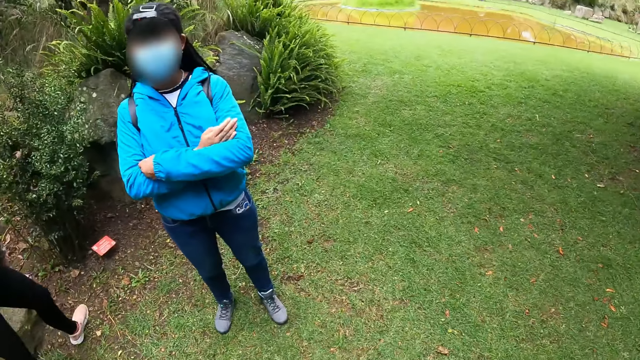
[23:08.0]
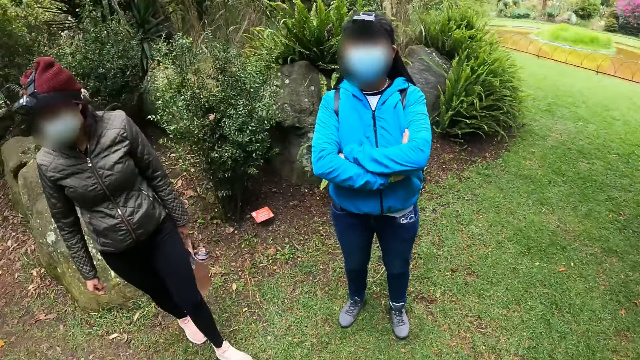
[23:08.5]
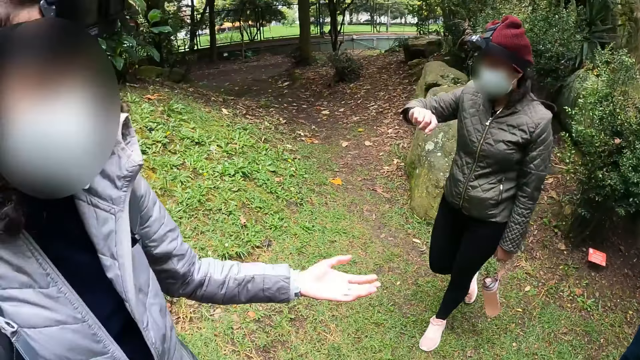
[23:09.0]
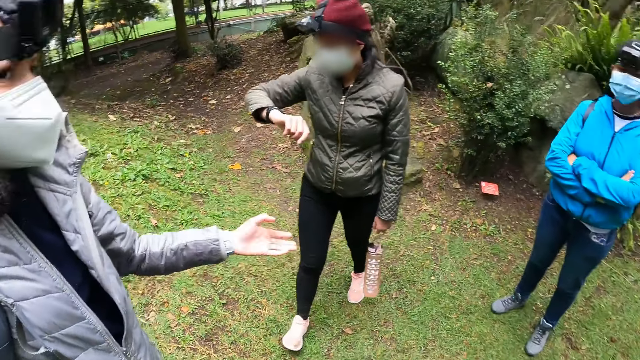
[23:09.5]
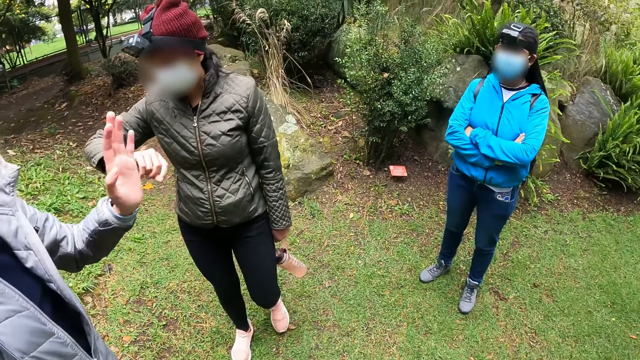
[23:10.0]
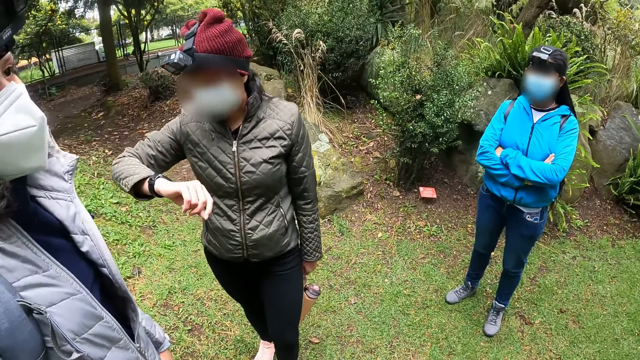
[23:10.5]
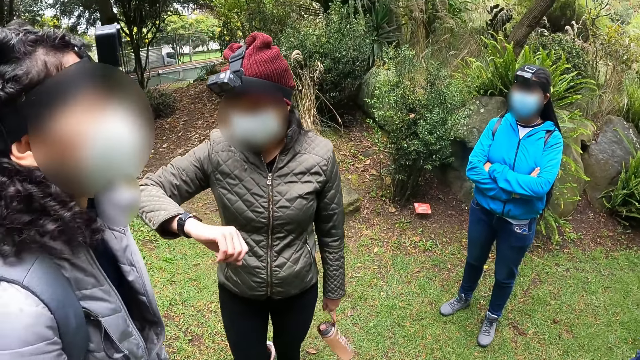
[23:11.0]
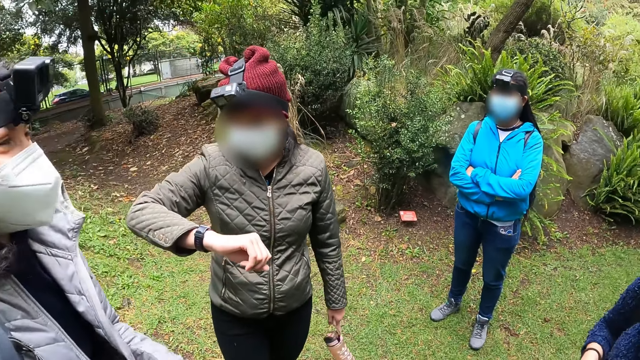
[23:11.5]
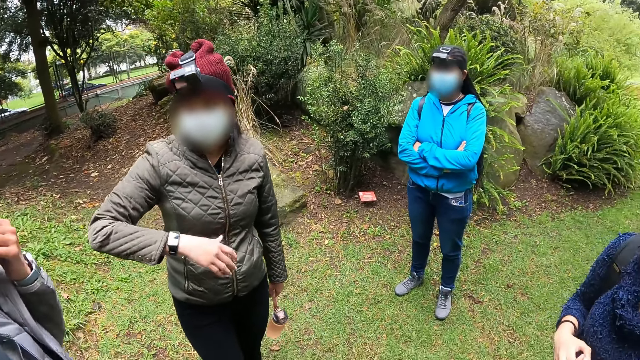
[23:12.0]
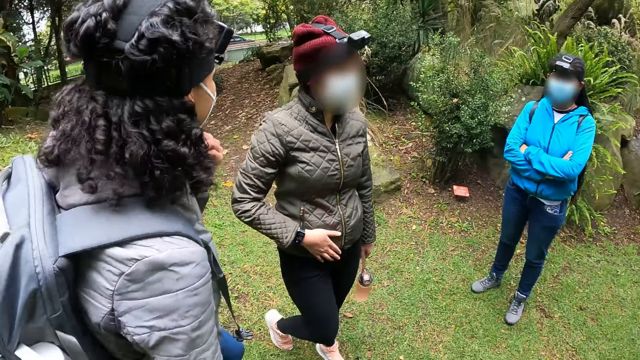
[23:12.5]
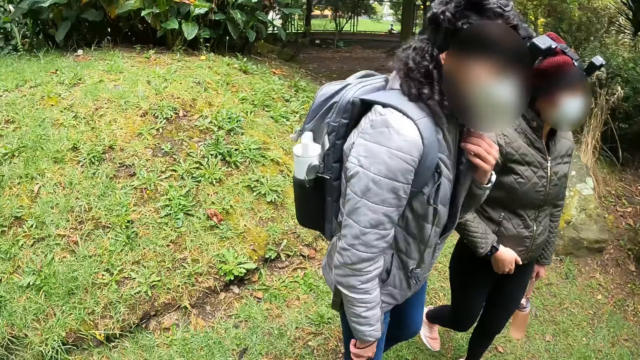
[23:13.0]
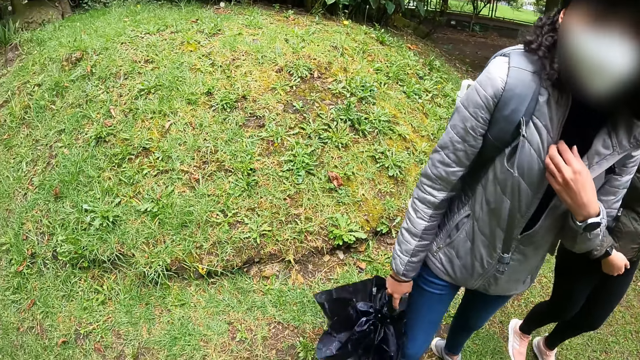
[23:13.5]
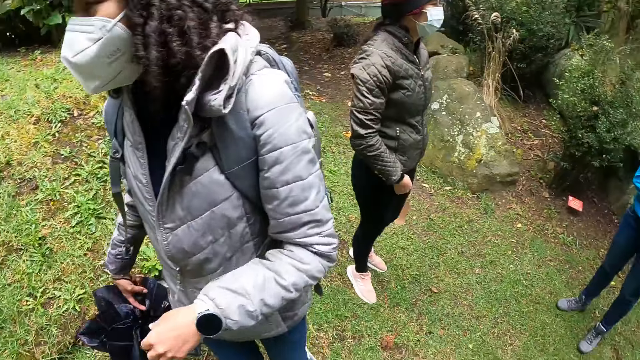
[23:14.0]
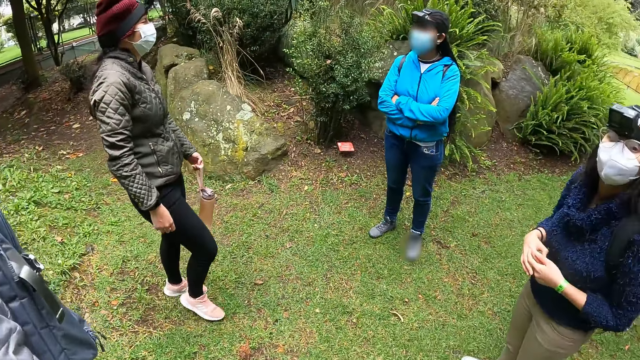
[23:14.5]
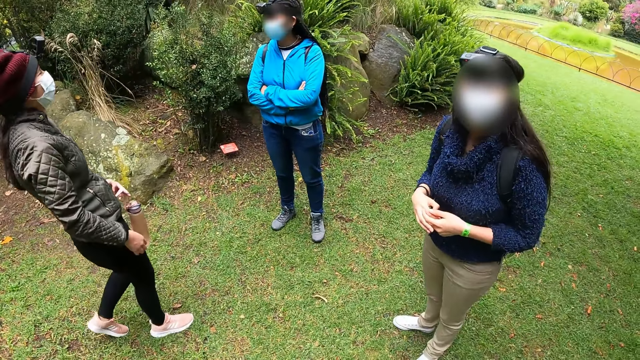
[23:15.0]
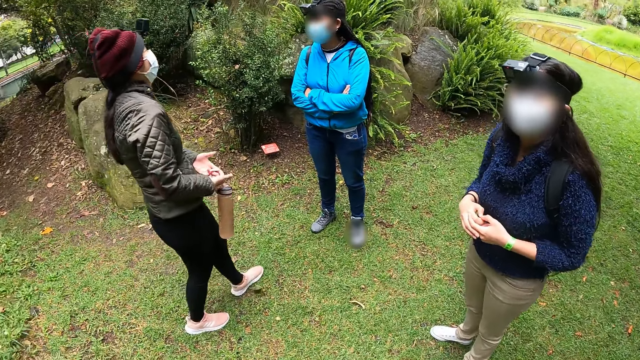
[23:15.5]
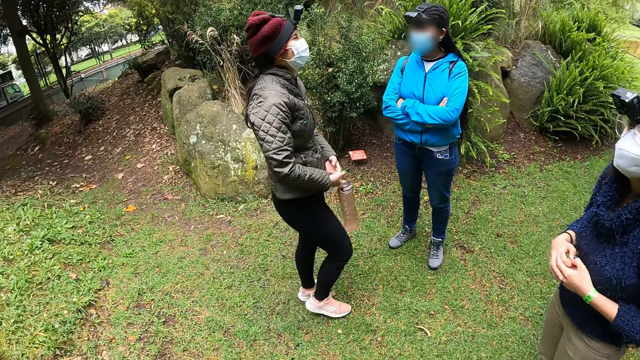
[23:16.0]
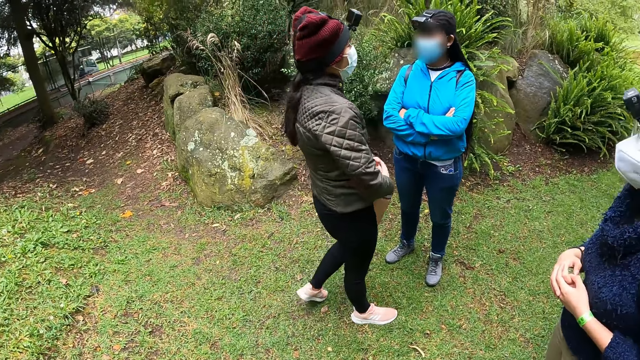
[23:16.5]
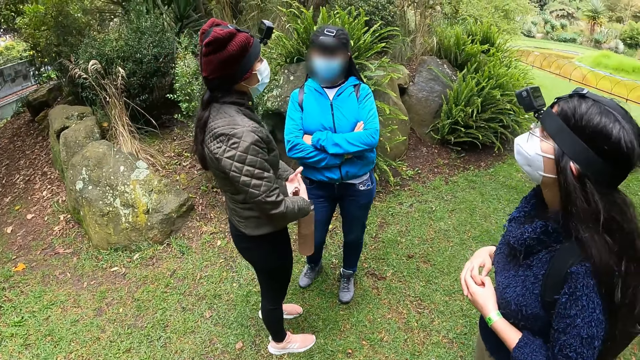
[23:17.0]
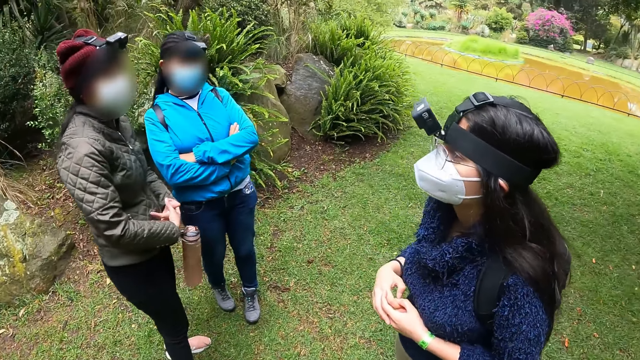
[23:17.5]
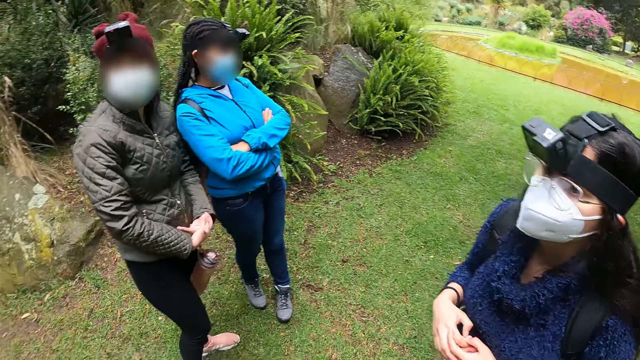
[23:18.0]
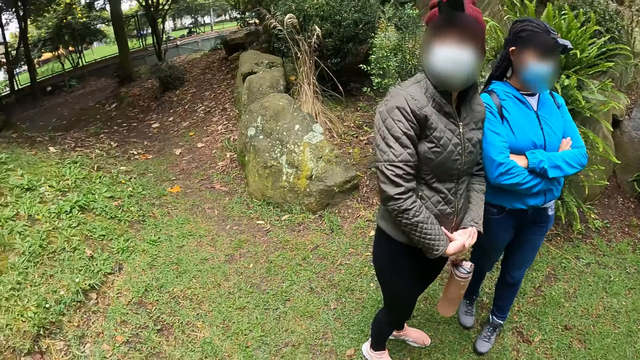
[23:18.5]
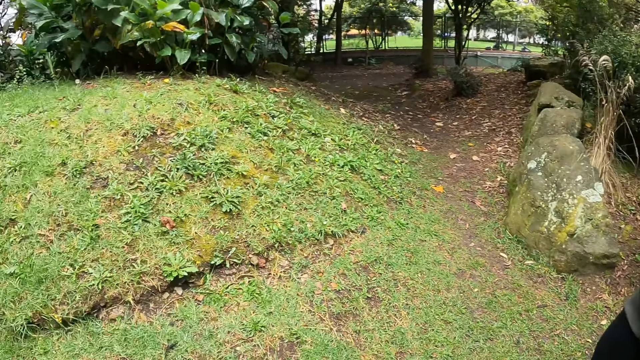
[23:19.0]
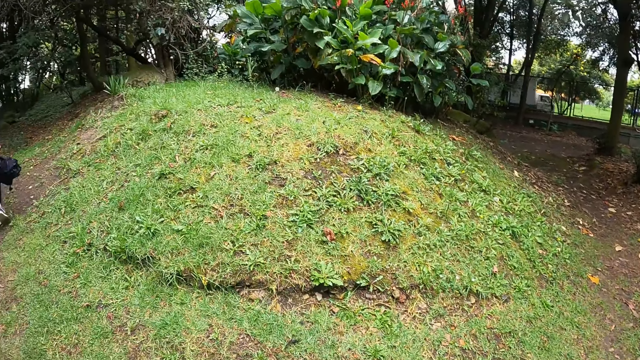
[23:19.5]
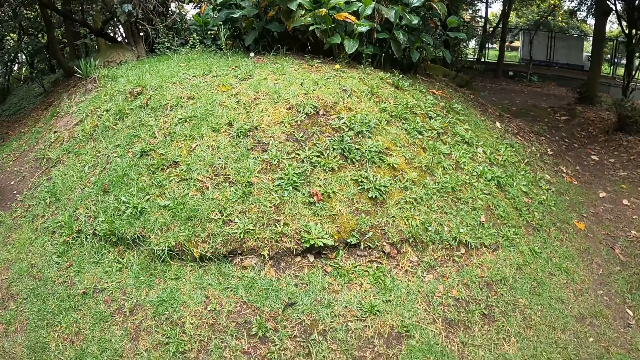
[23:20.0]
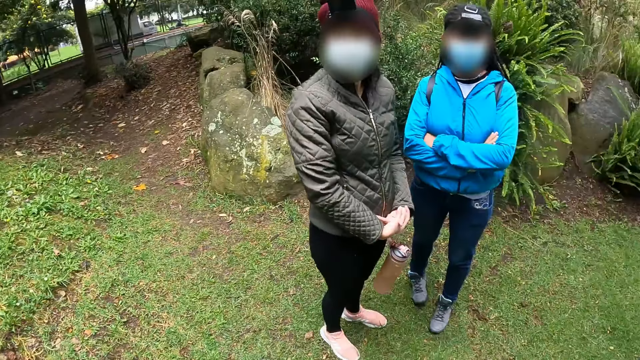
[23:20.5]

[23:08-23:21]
The camera wearer looks at a woman. Another woman walks towards the camera wearer. She looks at her wrist watch. A third woman gestures at the camera wearer. A fourth woman walks away from the camera wearer. The second woman walks towards the first woman. She switches a water bottle from the right hand to the left hand. The camera wearer looks around the field.

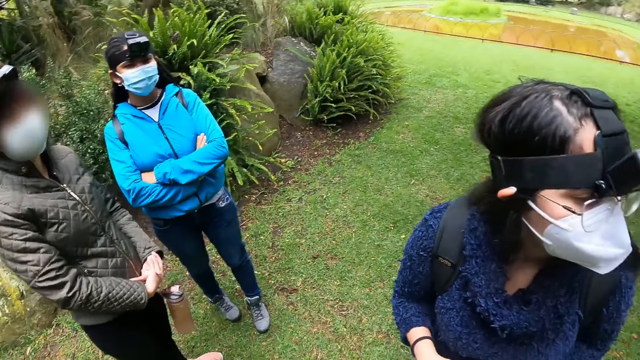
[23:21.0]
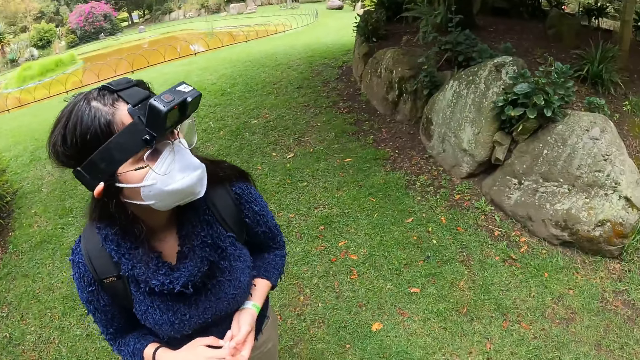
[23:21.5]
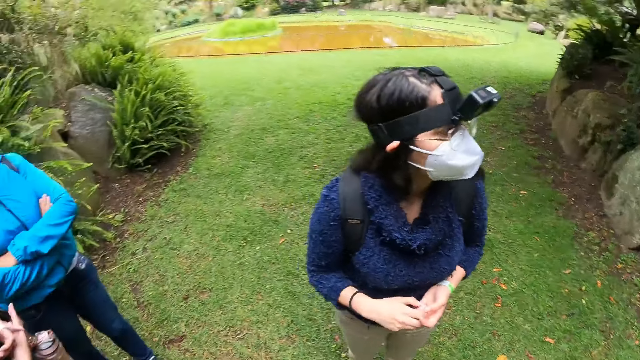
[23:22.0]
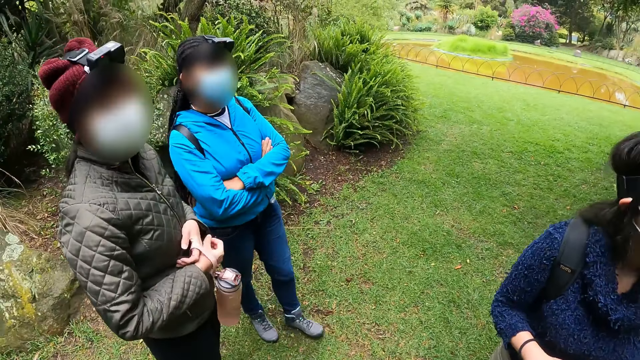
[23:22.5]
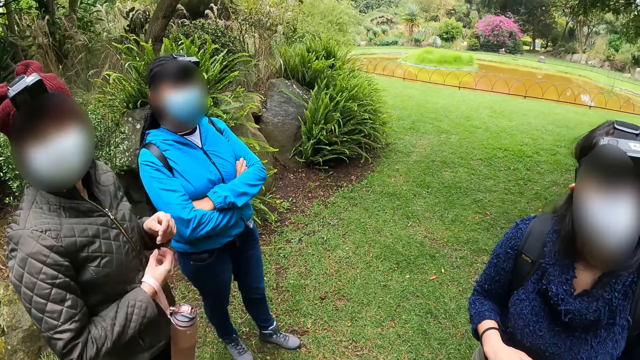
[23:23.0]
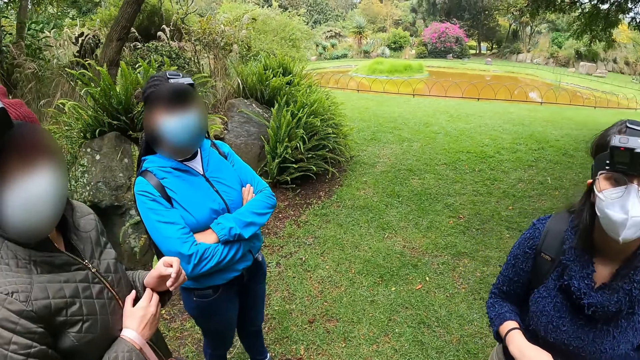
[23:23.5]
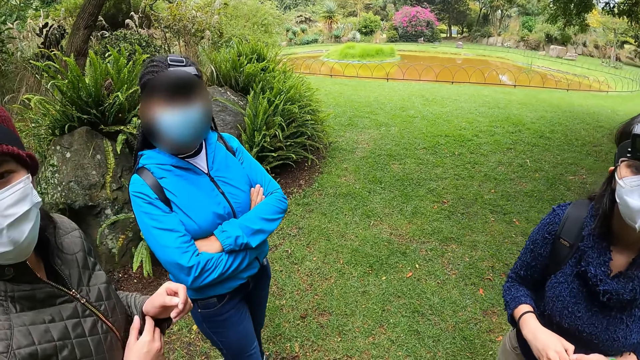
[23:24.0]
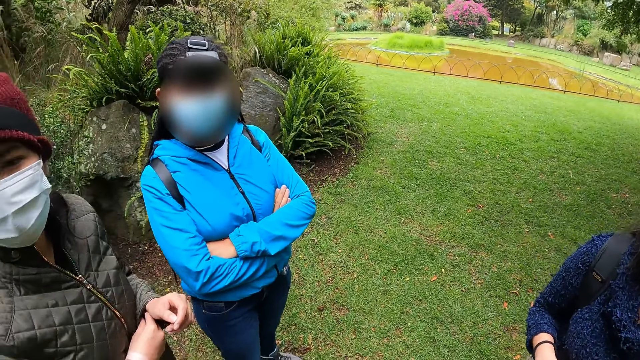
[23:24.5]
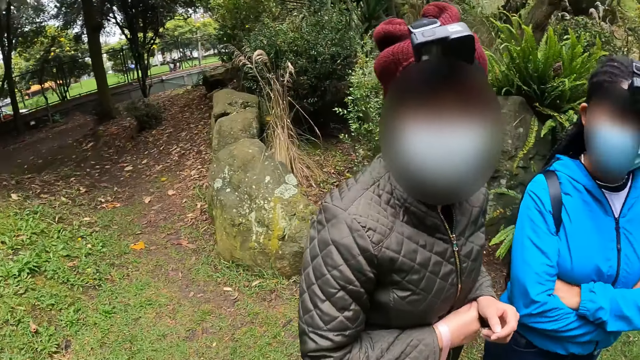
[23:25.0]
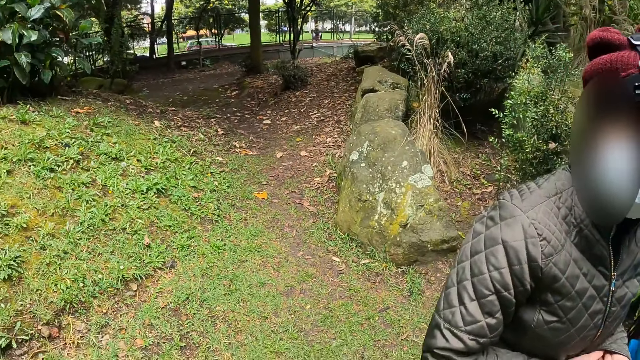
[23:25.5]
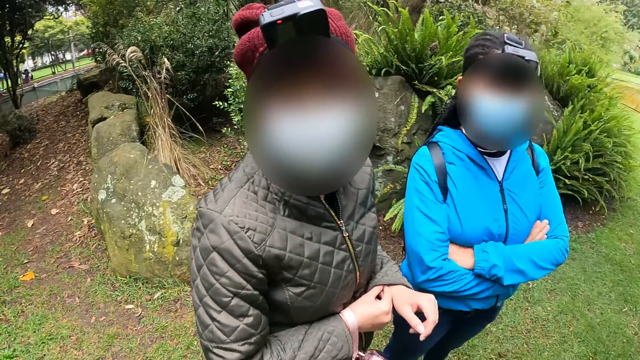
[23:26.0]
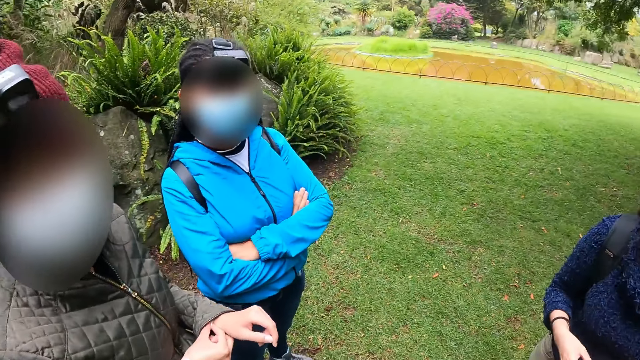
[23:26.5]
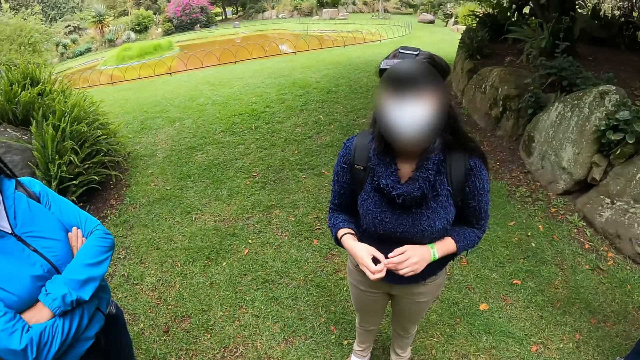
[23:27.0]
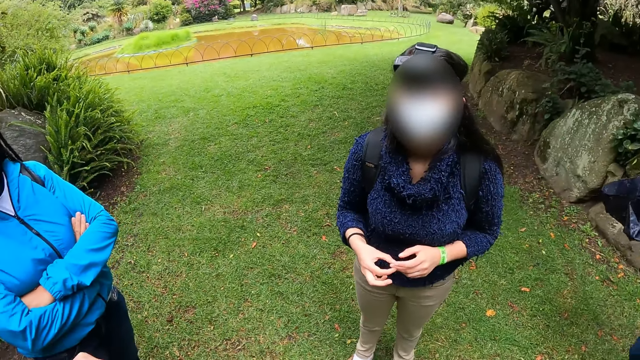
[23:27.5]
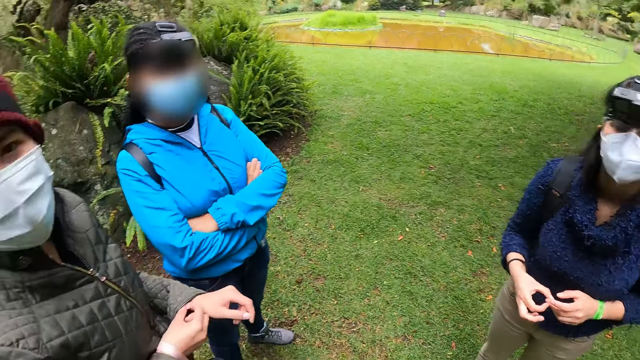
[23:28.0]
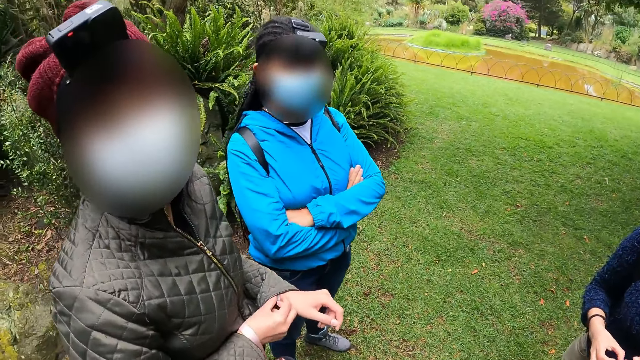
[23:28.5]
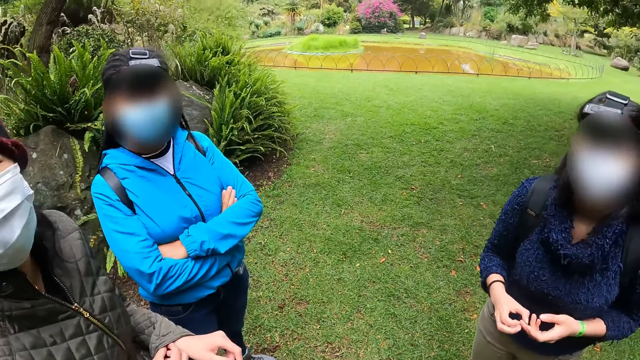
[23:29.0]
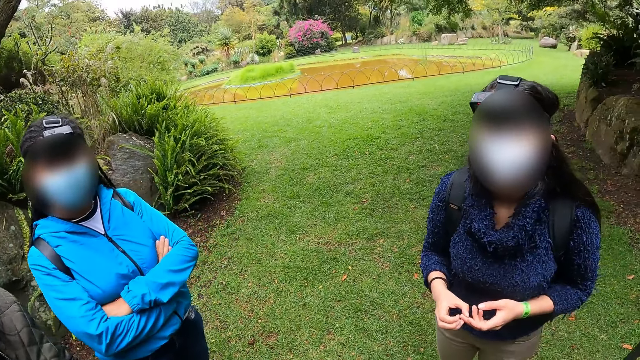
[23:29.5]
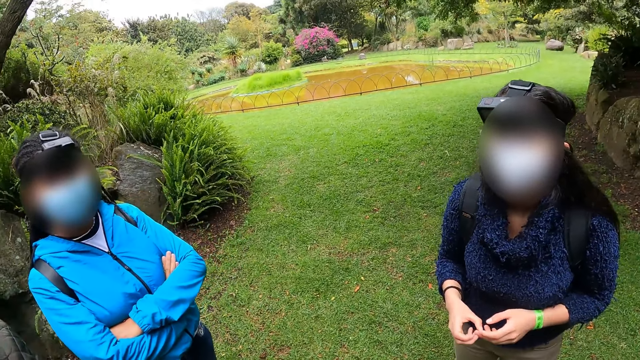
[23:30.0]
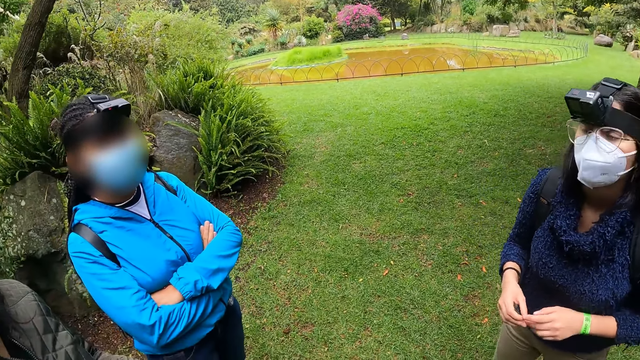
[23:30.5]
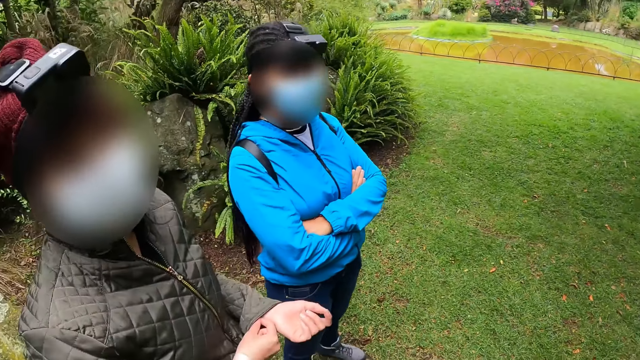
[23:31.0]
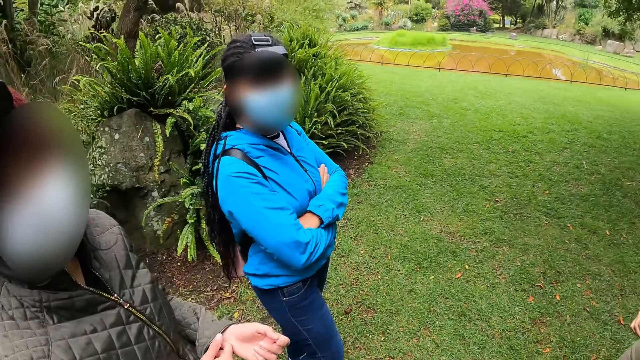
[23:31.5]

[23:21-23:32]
A woman plays with a wrist band on her right hand. The camera wearer looks at the woman. They look around the field. They look at another woman. They look at the first woman.
